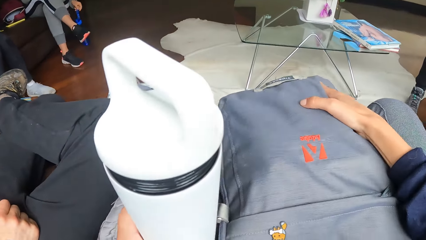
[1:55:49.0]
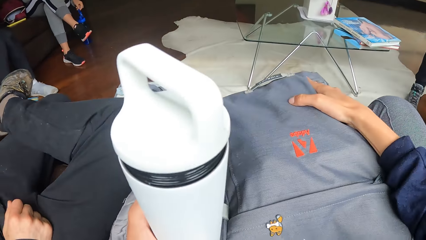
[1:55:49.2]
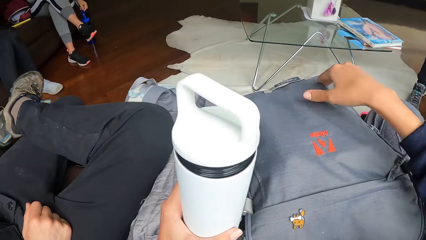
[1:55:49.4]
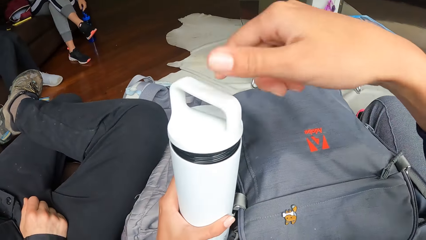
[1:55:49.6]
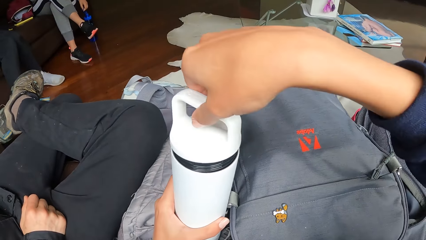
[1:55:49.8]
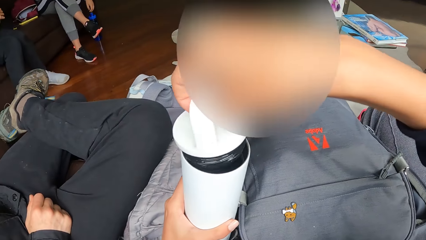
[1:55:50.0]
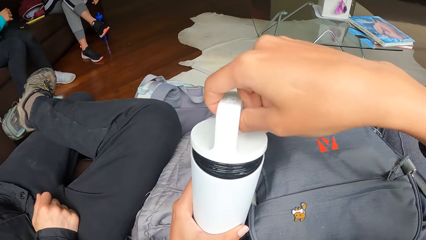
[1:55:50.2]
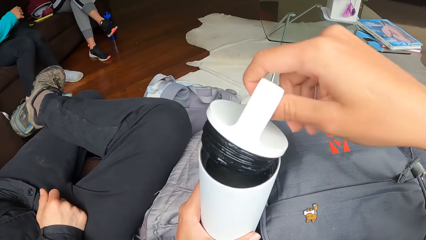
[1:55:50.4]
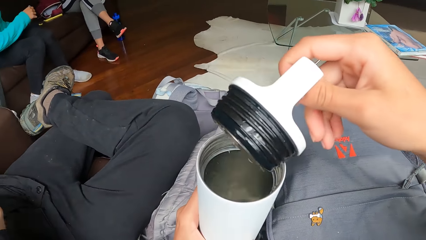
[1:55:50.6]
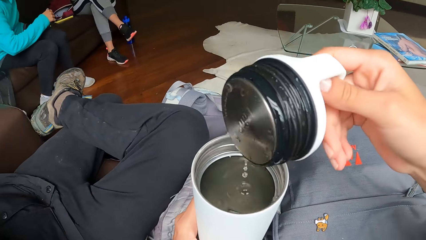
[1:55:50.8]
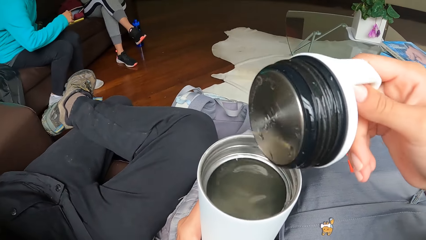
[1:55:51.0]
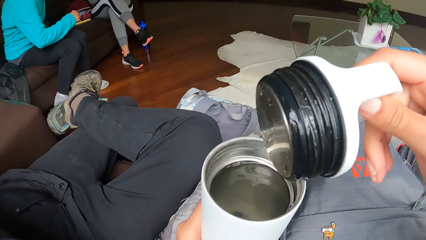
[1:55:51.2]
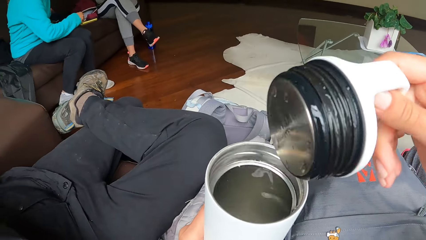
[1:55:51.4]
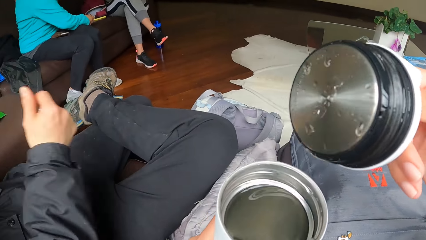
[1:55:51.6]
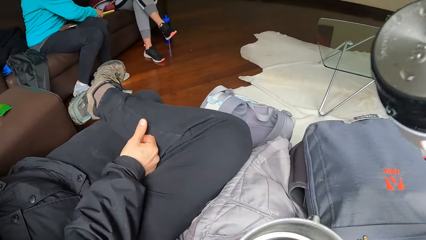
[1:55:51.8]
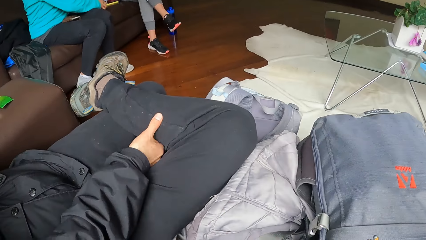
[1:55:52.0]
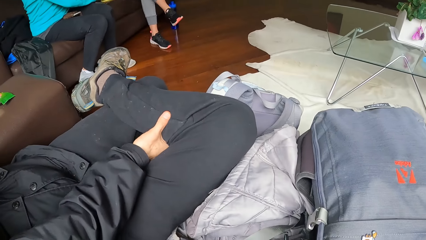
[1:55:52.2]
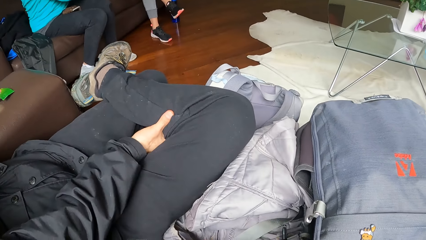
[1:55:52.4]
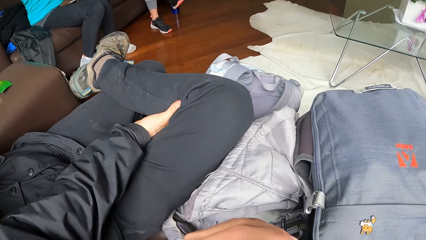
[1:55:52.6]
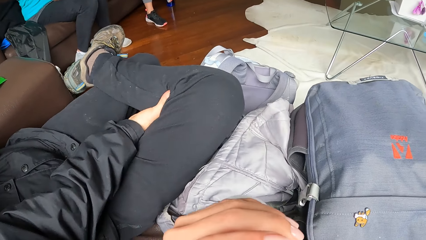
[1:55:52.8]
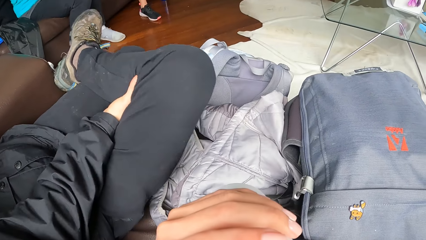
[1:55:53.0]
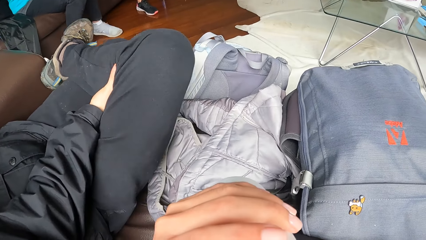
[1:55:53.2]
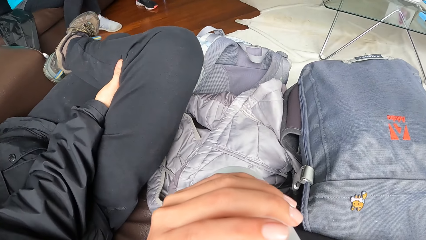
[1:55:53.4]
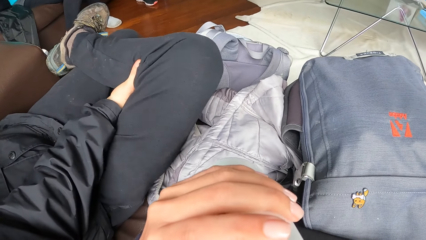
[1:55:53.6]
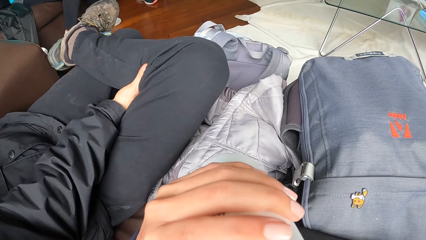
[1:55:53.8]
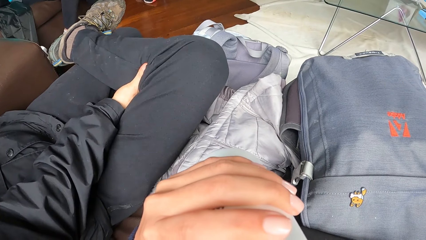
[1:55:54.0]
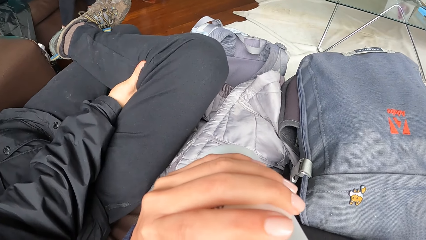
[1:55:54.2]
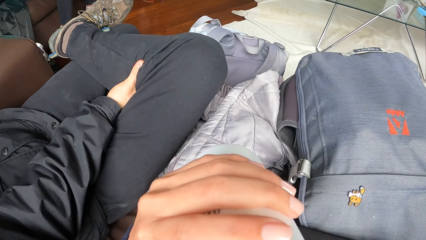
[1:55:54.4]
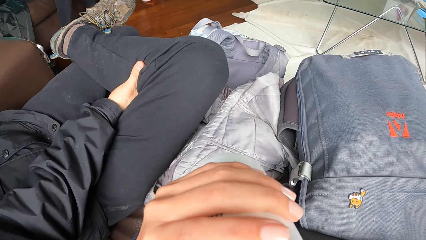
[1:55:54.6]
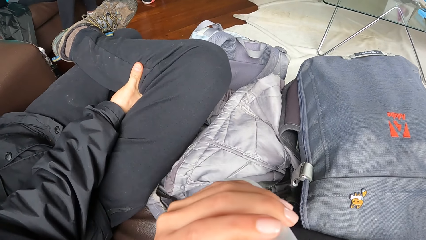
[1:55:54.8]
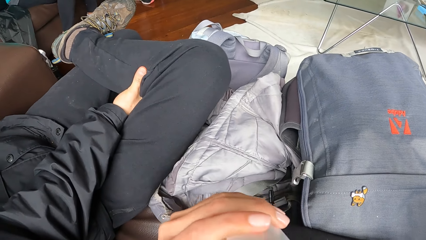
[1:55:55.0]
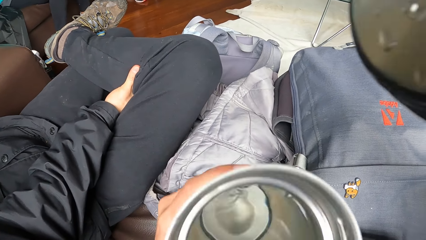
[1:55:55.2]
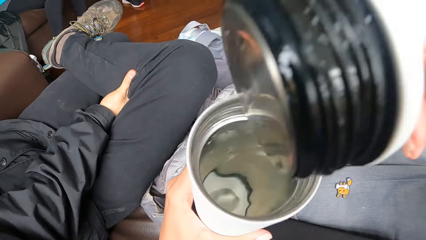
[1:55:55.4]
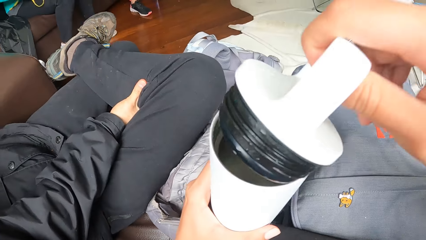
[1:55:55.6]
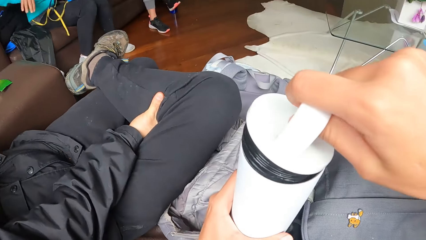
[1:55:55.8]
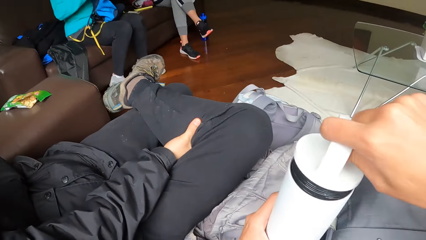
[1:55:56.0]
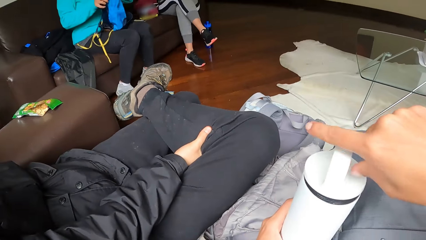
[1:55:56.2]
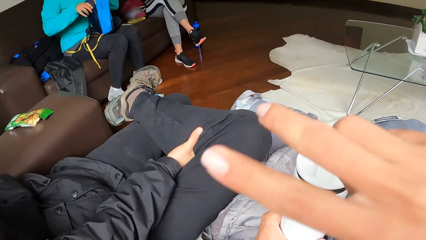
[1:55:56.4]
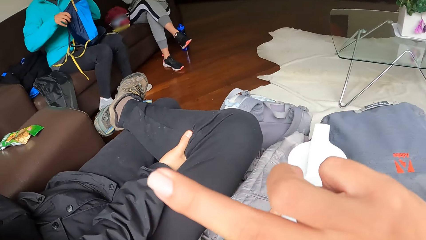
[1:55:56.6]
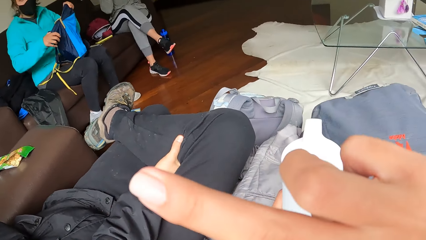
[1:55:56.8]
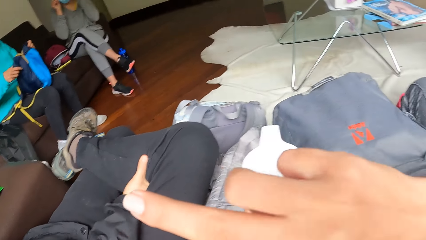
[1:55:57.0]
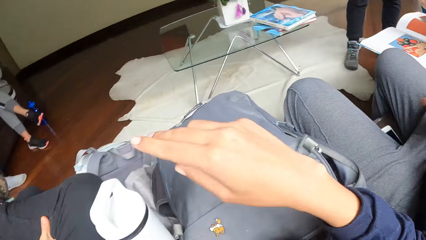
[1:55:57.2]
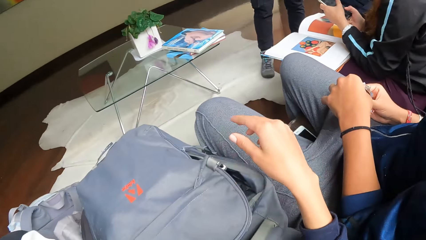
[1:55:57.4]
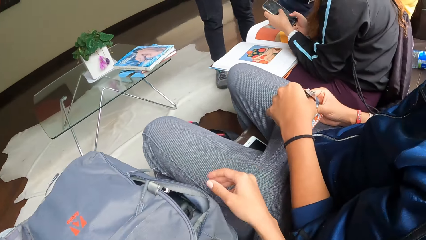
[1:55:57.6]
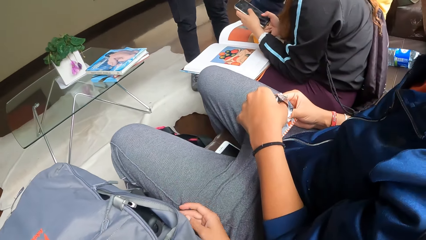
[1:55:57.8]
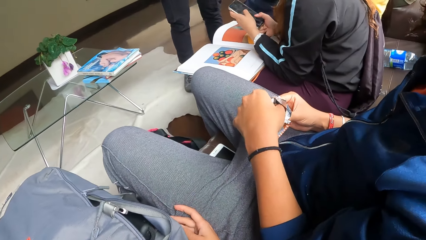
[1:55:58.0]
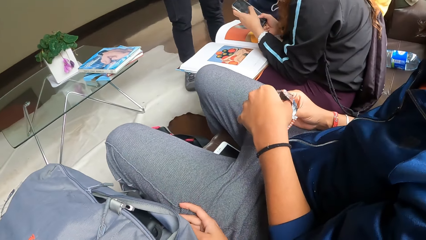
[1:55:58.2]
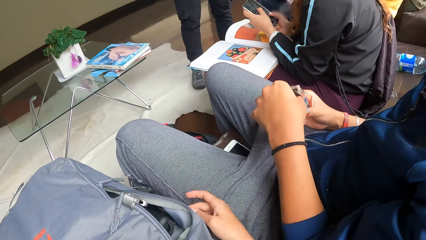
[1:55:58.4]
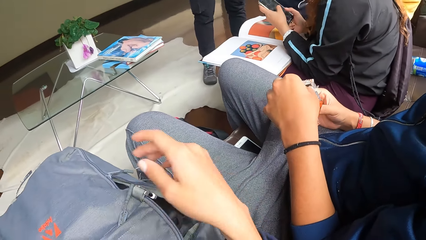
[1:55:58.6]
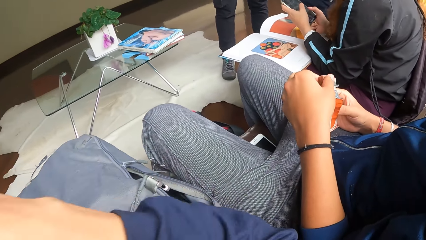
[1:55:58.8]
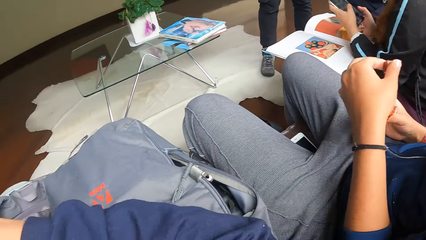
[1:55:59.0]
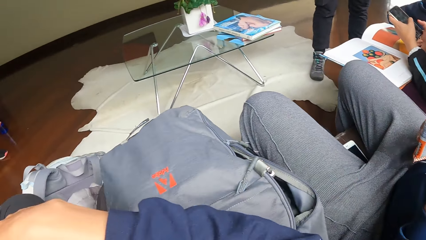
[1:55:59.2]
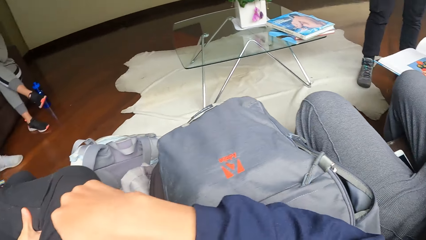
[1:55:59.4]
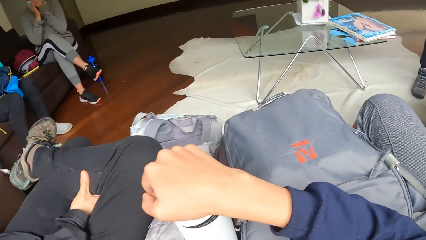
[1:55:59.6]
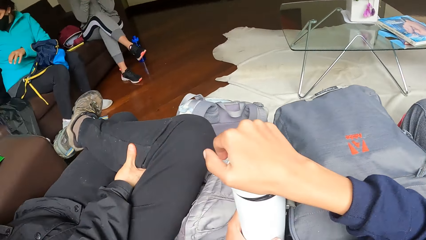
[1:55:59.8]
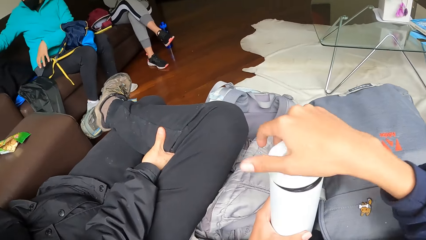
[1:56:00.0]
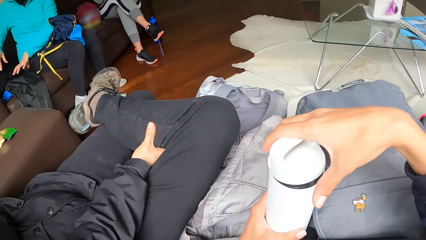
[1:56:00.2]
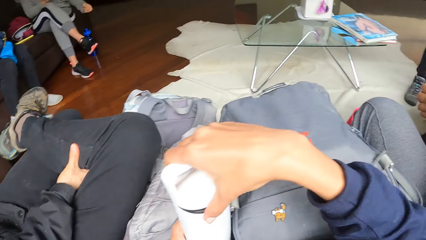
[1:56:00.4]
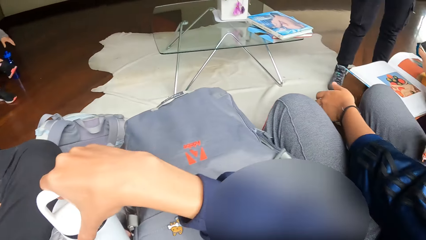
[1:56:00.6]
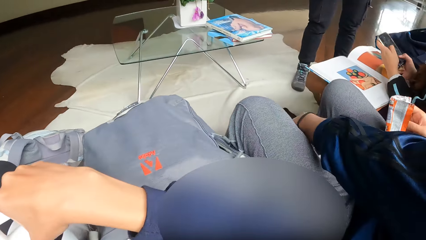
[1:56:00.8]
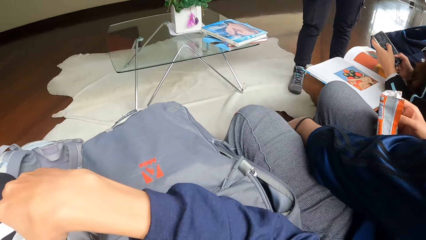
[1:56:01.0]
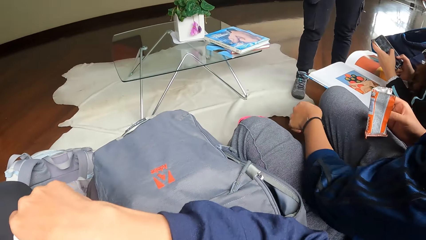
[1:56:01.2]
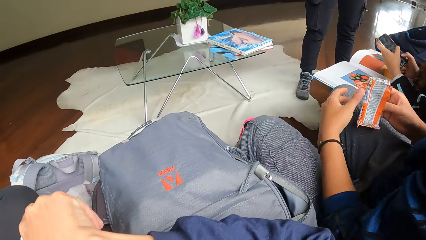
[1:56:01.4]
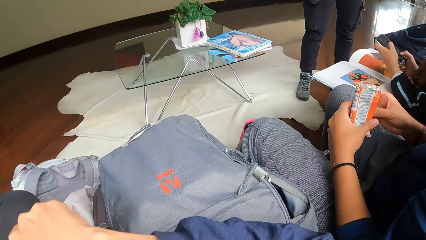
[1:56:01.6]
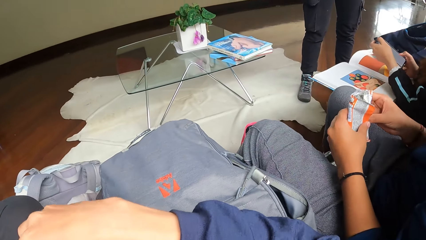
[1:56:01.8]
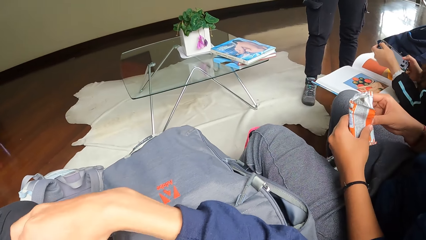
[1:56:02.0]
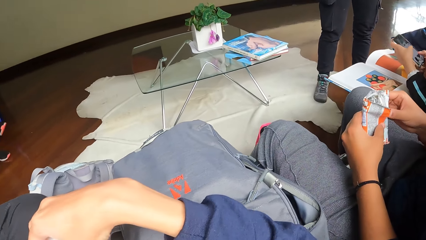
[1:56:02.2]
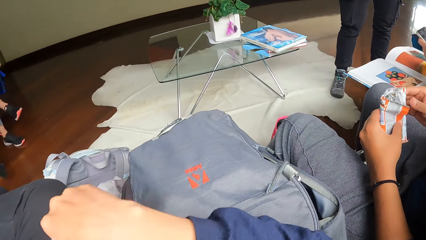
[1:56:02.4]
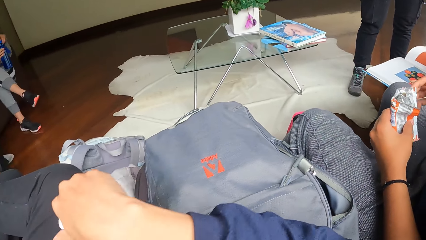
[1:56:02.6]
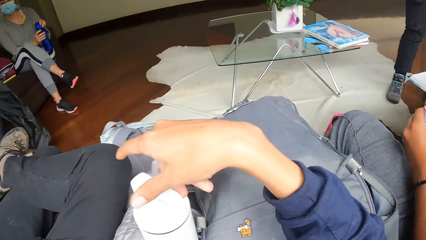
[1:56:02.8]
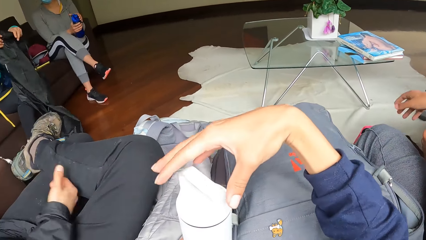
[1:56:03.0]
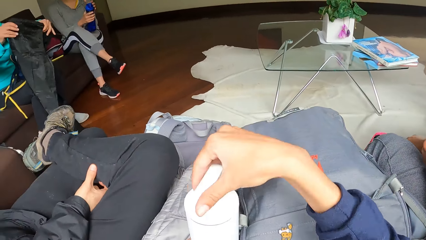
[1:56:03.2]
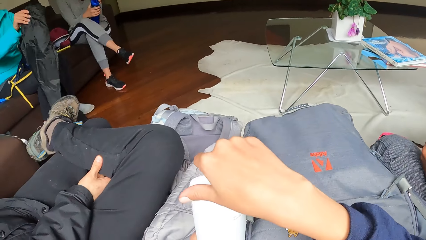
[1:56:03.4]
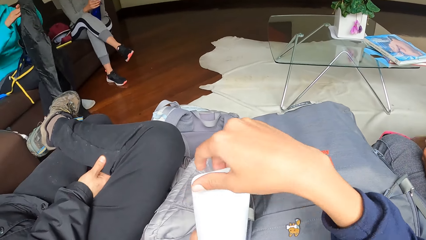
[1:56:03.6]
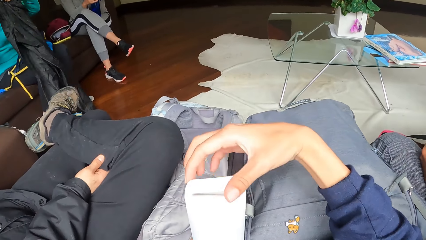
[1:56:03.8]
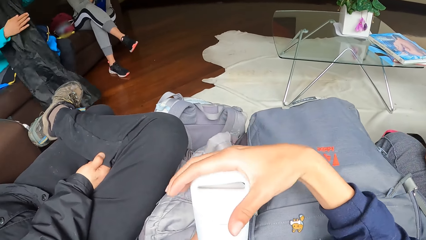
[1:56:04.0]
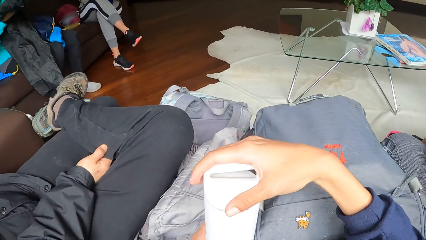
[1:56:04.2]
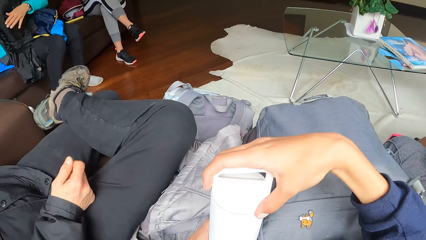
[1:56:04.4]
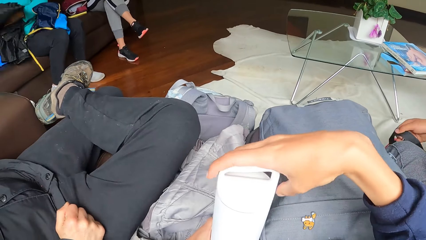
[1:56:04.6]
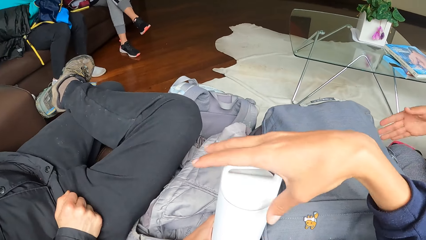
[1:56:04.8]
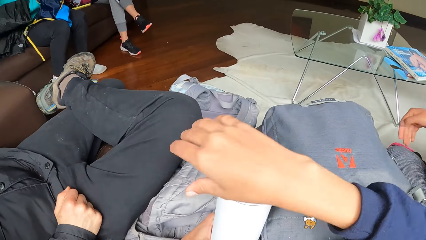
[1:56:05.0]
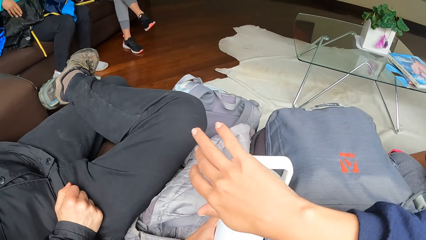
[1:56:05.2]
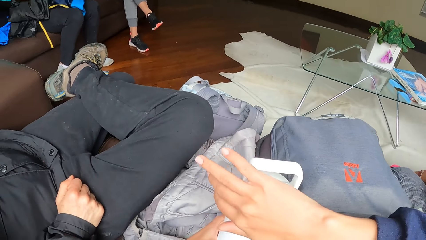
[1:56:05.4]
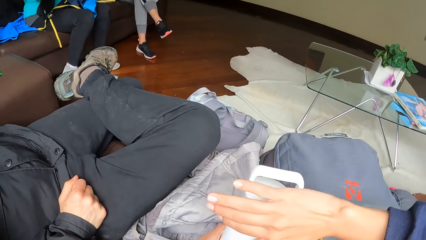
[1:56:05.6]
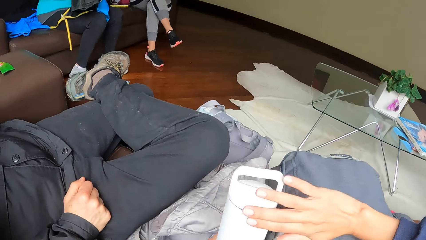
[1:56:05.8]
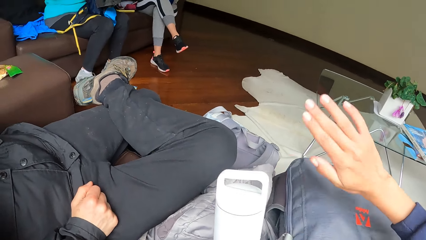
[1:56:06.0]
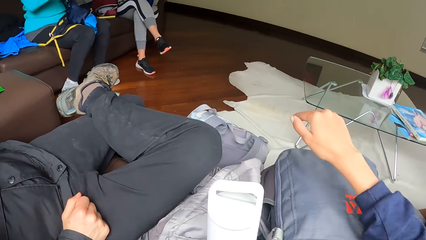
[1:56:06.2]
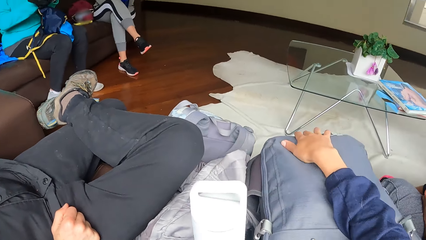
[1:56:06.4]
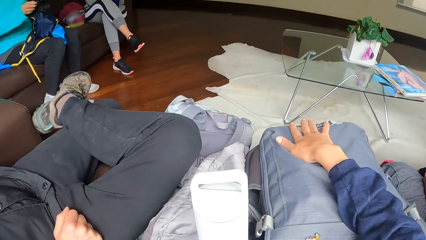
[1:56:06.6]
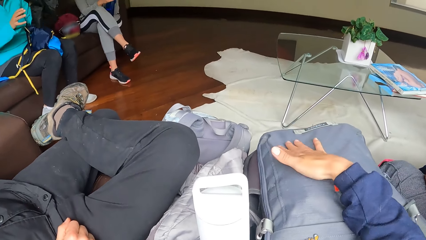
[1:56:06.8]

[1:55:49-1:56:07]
The camera wearer drinks water from the bottle with his left hand. He places the bottle cover on the bottle with his right hand. He touches his face with his right hand. A woman holds a bag with both hands. A man takes a biscuit from the biscuit nylon with his left hand. The camera wearer turns the bottle cover with his right hand. Another woman picks up a bottle from the ground. Another woman folds a trouser. The camera wearer touches the bottle in his left hand with his right hand. He places his right hand on the bag on his lap.
